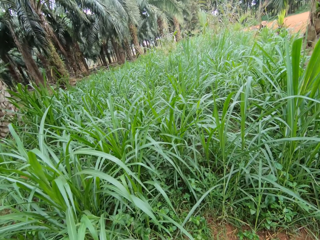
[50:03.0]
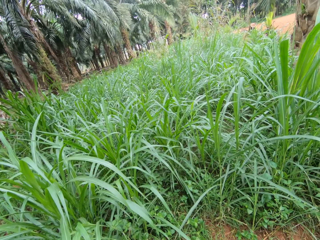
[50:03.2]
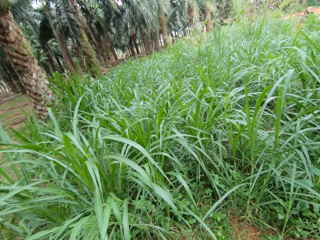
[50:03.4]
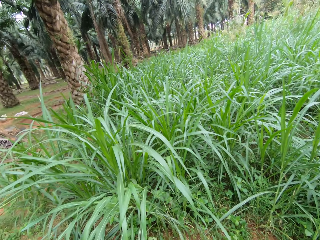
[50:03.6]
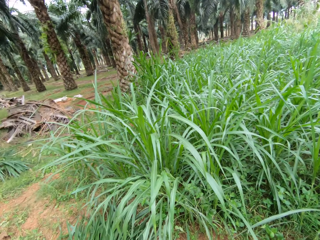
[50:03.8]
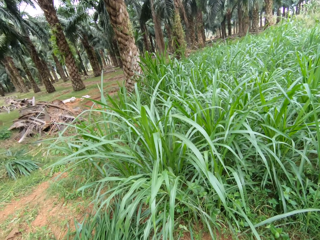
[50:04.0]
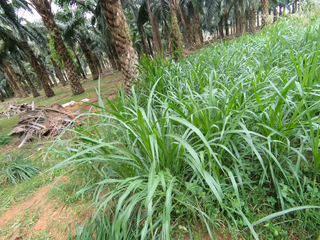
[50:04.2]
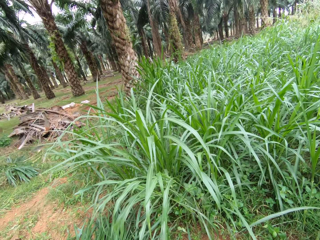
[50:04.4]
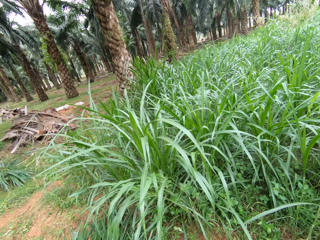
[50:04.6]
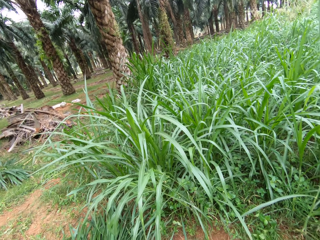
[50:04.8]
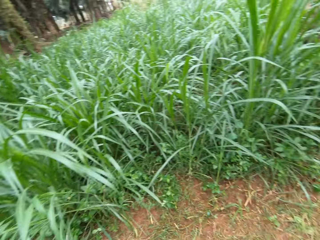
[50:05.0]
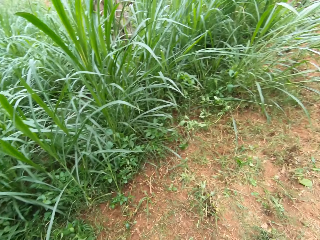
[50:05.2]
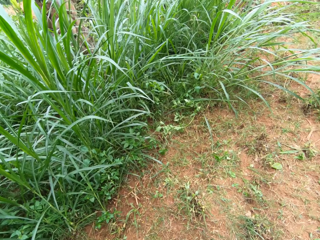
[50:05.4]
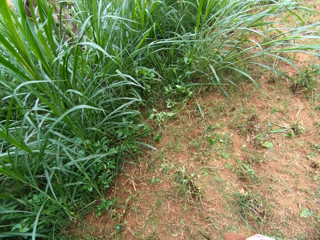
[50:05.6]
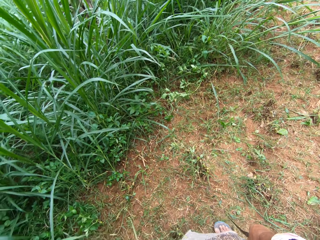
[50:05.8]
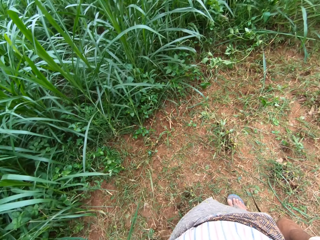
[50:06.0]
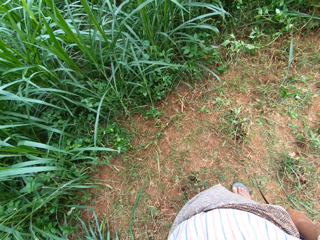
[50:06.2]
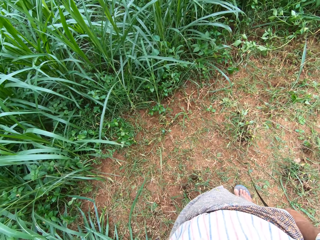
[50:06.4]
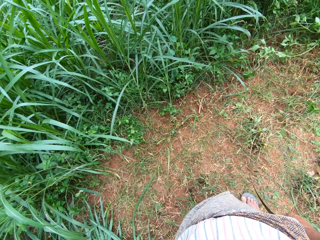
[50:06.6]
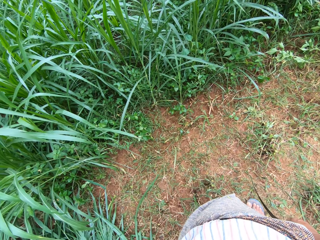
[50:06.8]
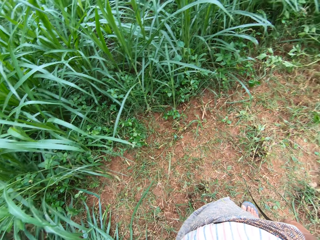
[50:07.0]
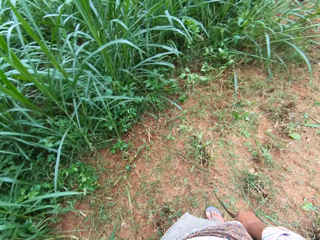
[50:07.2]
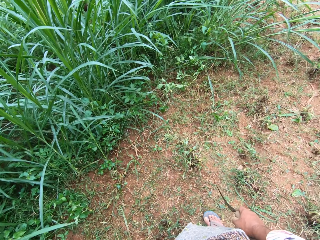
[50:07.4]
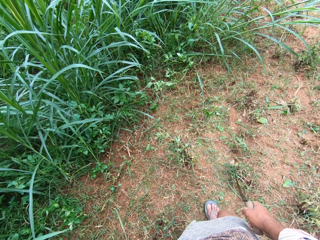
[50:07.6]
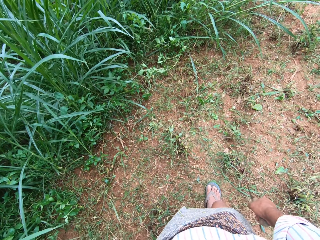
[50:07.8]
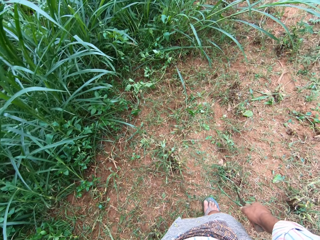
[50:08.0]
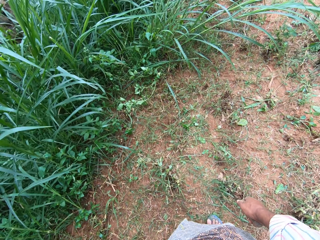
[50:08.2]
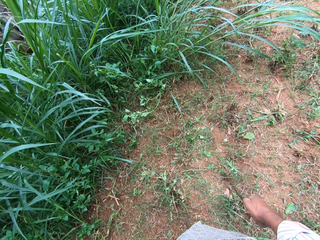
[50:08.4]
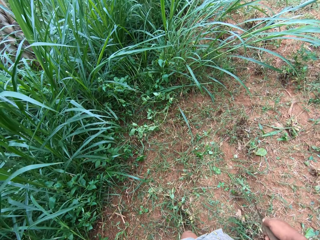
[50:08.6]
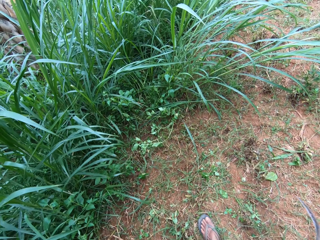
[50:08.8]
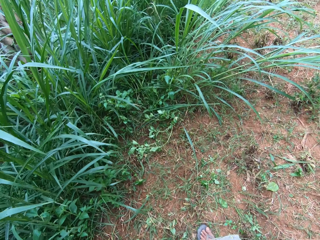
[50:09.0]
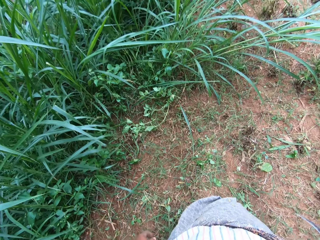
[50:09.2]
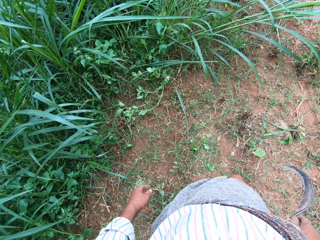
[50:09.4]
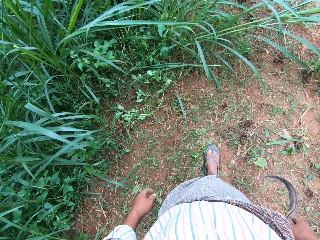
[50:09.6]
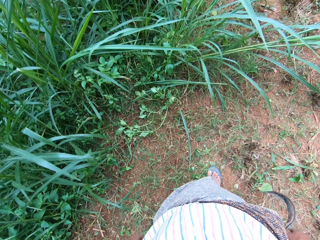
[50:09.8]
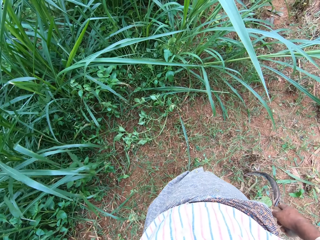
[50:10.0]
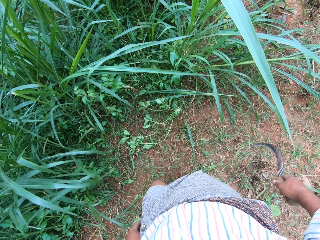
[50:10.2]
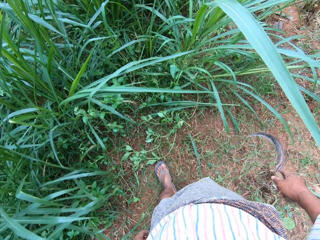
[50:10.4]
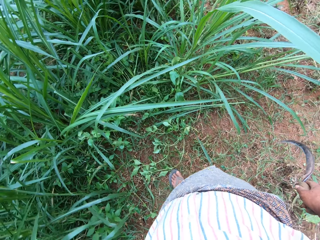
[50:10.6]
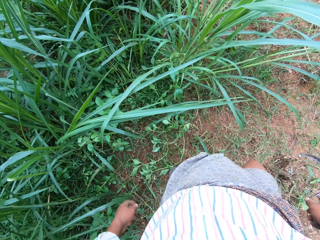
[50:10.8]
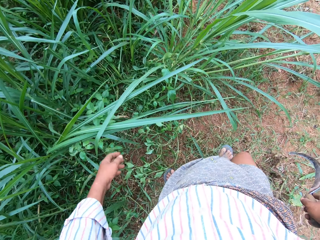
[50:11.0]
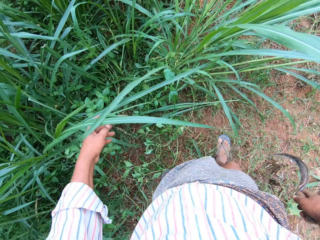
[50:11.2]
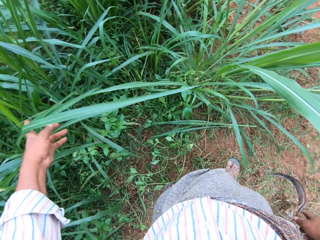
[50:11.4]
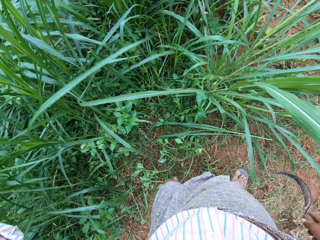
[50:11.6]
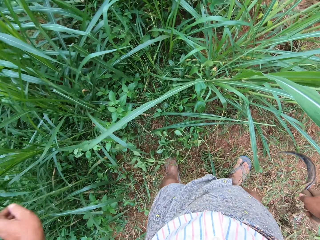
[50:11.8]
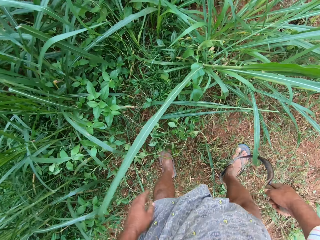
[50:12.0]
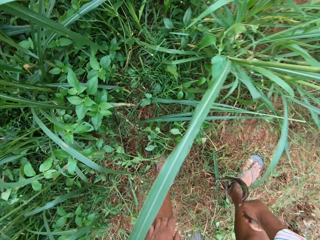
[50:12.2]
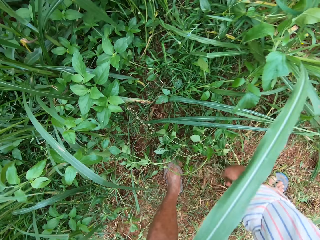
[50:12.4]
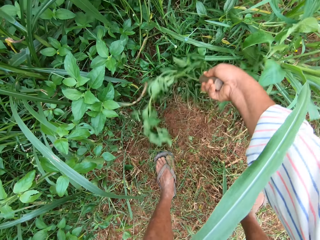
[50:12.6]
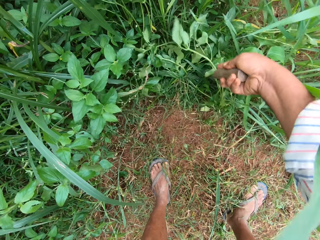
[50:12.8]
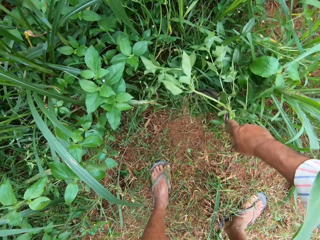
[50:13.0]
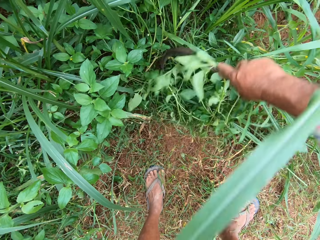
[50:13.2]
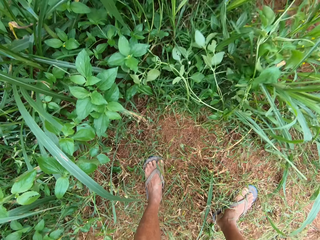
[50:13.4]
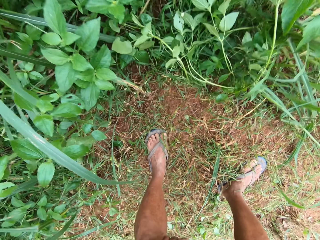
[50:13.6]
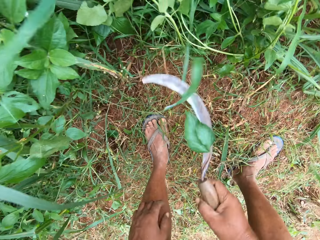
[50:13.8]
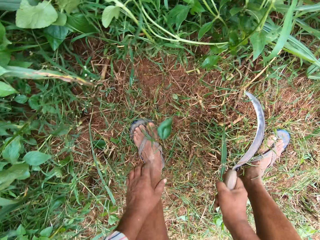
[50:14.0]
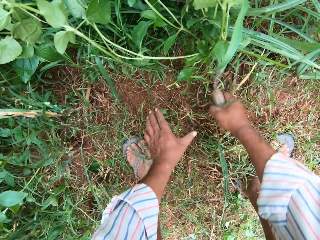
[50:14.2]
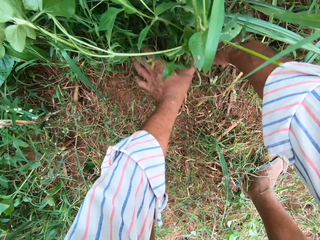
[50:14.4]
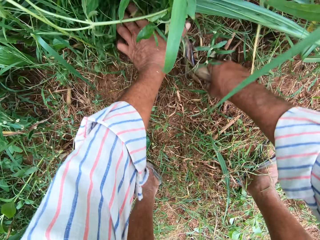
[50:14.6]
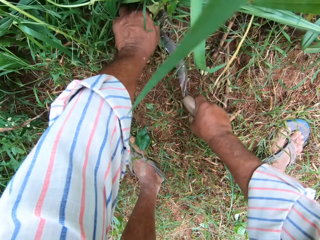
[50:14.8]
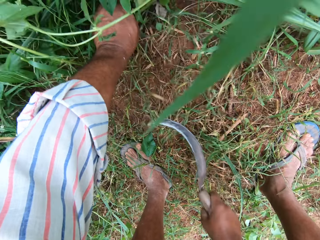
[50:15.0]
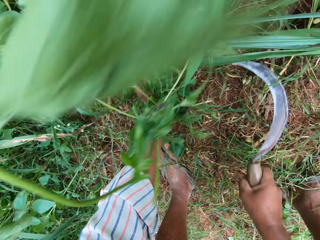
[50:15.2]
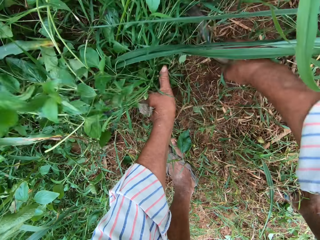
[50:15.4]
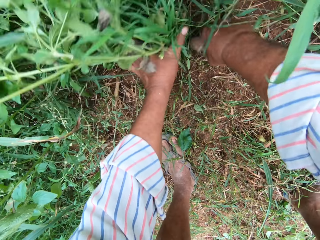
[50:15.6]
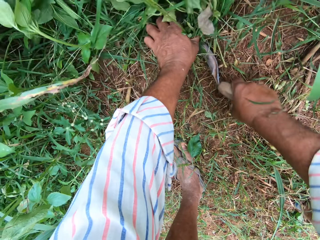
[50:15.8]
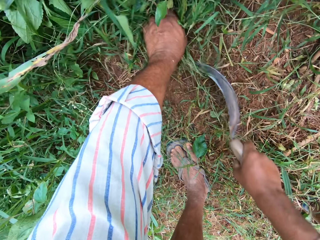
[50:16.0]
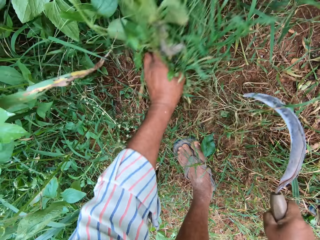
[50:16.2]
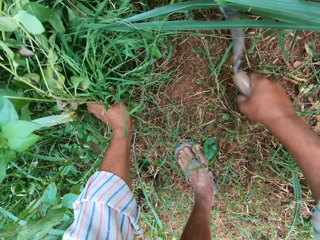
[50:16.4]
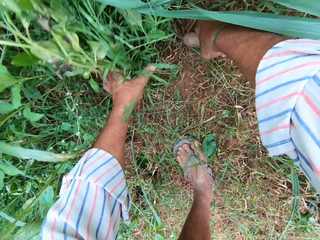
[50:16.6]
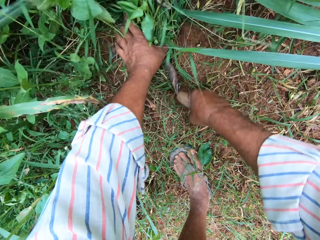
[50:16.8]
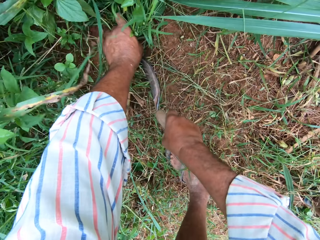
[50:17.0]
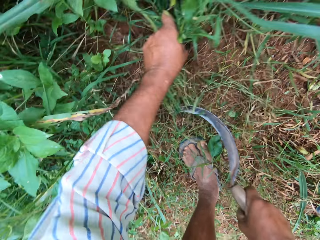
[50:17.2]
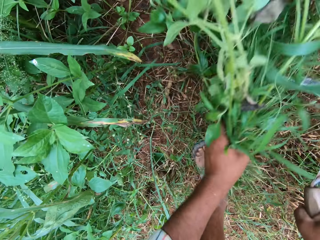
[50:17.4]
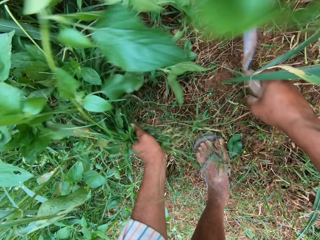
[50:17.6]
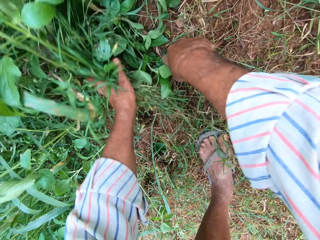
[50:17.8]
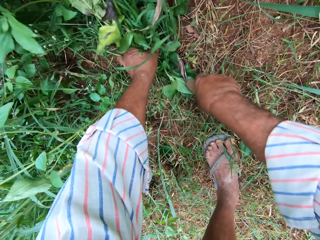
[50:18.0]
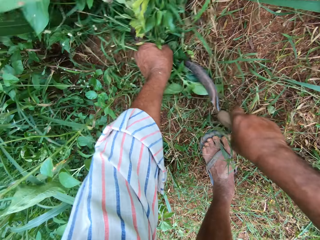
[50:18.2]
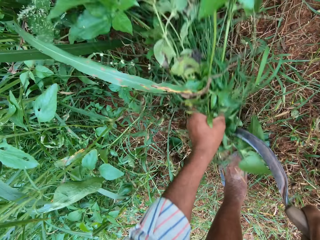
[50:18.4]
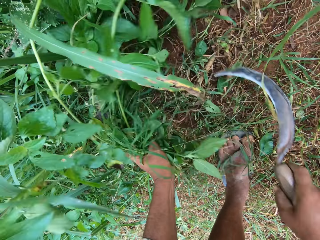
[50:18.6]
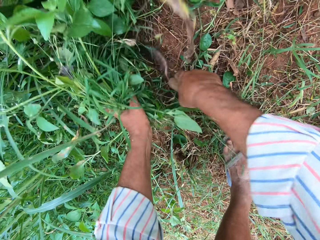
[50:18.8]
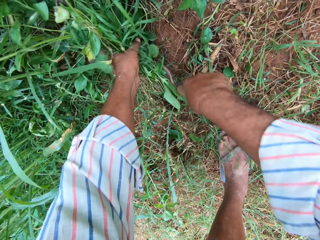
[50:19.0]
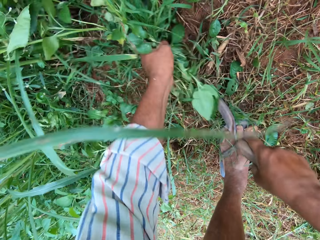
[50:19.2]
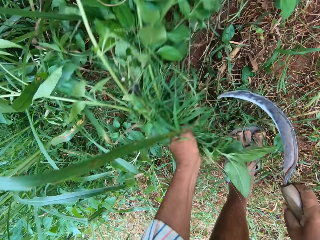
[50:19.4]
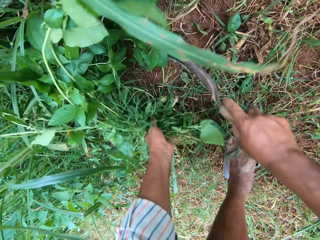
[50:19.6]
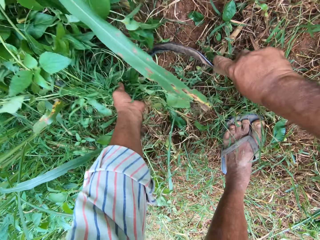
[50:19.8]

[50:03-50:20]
The camera wearer walks toward the grass. He moves the grass with his hand. He moves the grasses aside with the hand sickle. He cuts the grasses into his hand on the farm with the hand sickle.

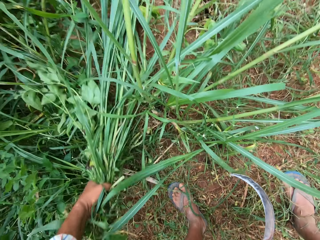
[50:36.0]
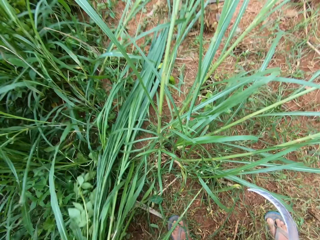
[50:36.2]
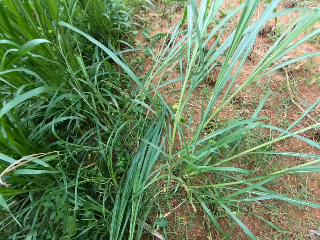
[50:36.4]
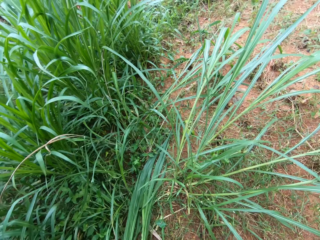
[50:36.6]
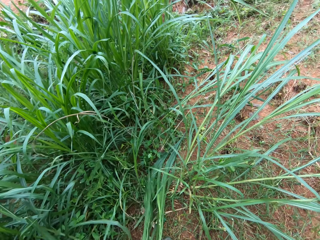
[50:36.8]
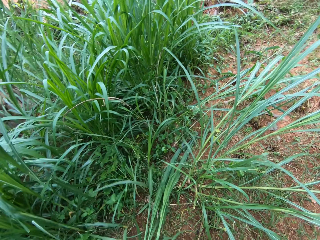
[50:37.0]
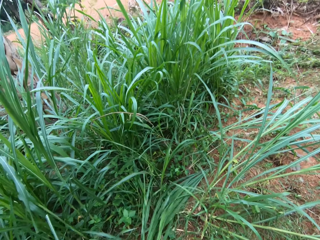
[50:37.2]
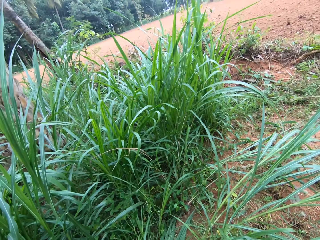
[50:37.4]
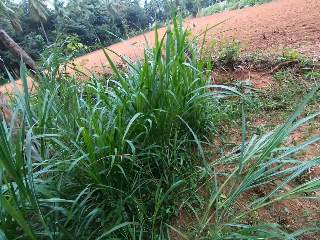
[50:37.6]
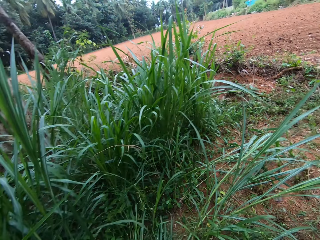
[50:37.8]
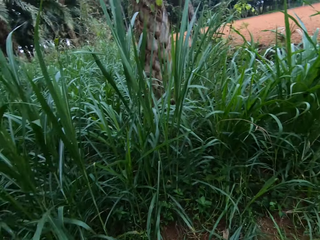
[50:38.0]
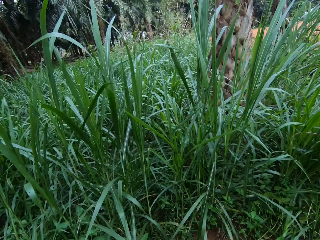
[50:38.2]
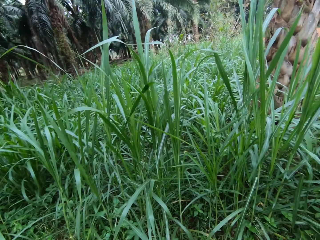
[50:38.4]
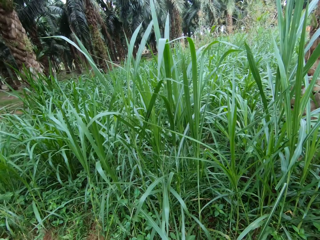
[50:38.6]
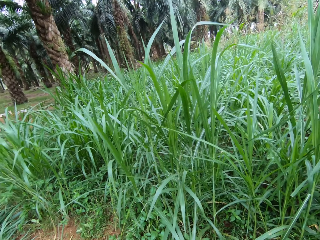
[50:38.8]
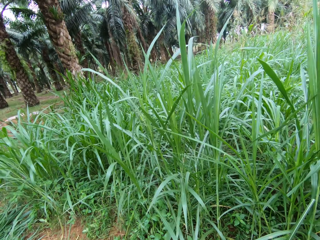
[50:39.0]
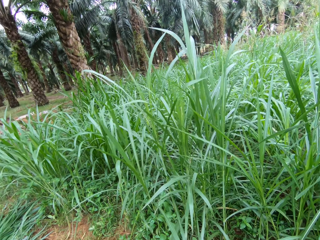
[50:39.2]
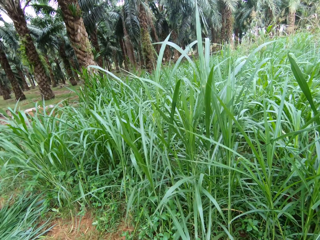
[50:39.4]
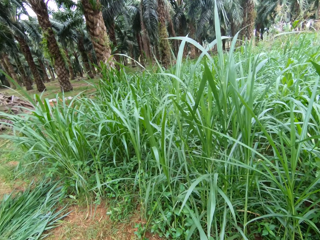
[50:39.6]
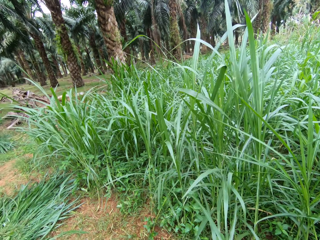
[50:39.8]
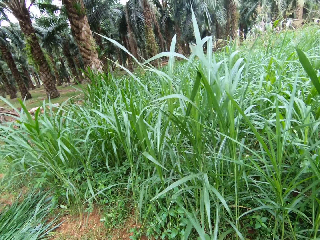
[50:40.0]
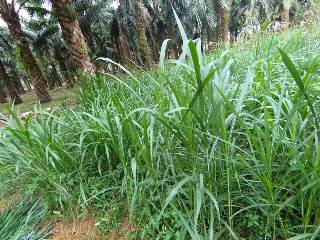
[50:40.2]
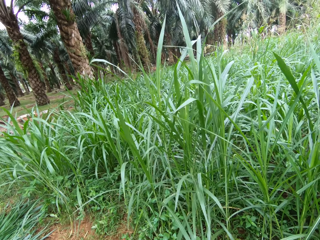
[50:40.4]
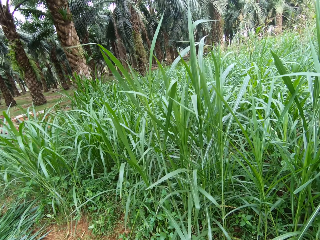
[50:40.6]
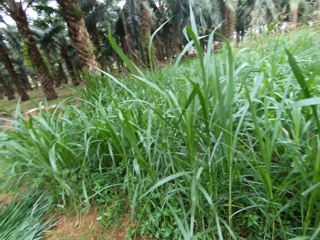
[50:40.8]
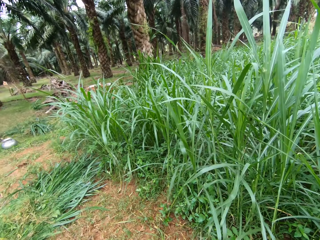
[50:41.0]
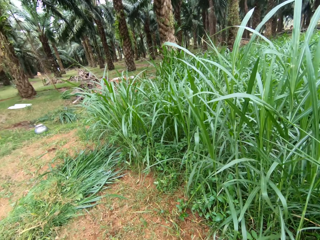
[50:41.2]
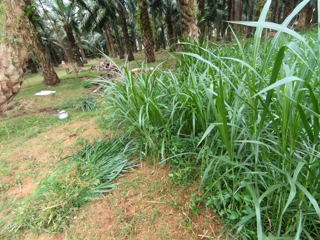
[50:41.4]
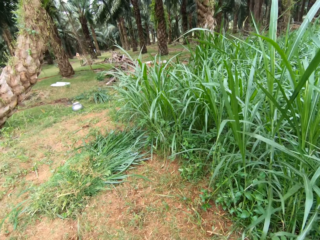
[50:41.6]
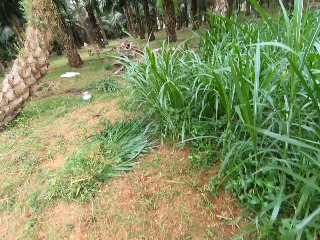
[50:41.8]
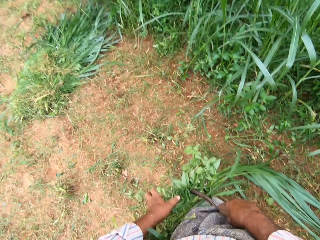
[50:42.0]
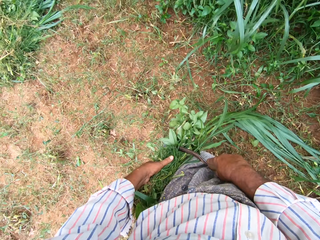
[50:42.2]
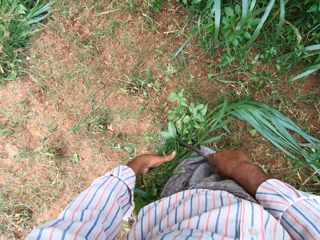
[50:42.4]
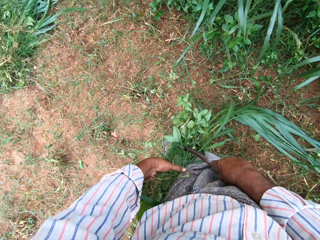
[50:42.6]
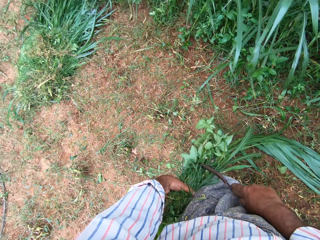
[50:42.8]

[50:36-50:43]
The camera wearer looks around.
